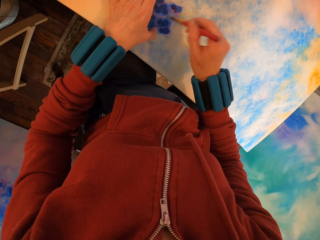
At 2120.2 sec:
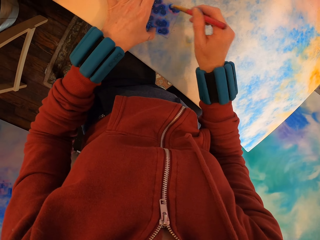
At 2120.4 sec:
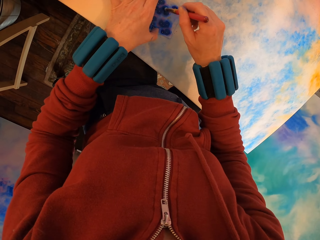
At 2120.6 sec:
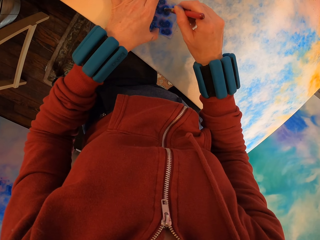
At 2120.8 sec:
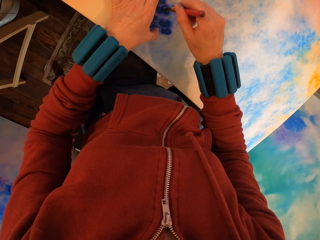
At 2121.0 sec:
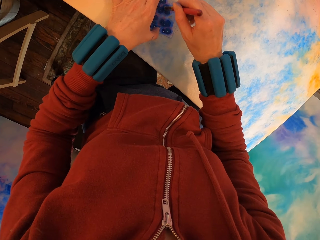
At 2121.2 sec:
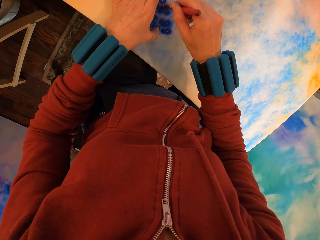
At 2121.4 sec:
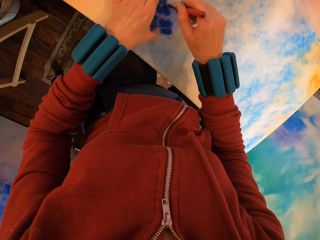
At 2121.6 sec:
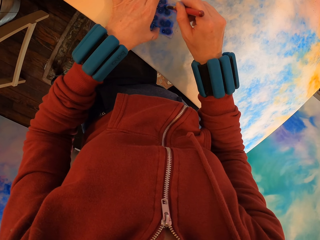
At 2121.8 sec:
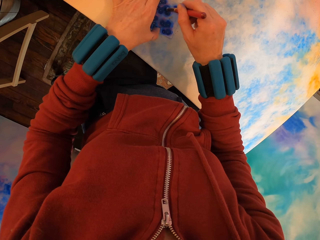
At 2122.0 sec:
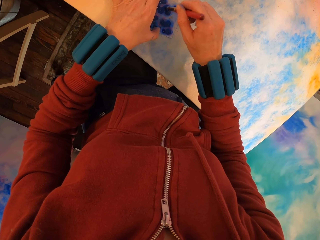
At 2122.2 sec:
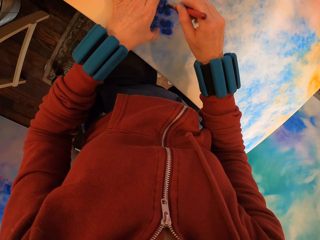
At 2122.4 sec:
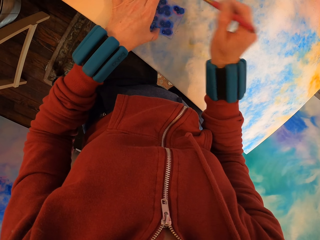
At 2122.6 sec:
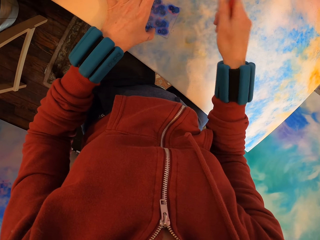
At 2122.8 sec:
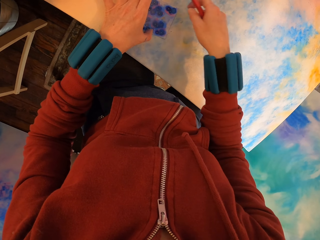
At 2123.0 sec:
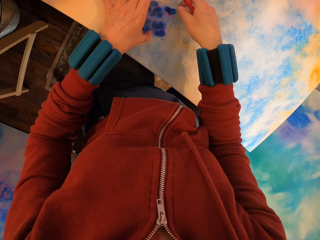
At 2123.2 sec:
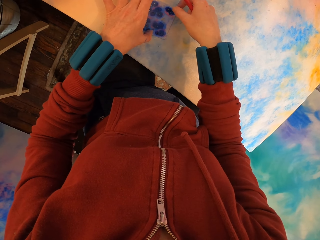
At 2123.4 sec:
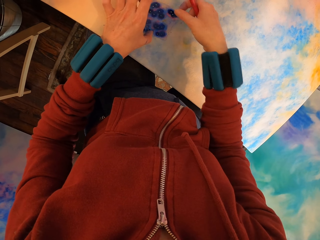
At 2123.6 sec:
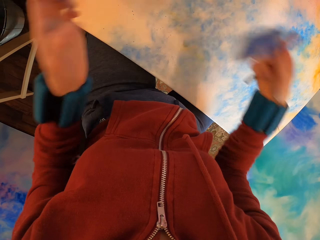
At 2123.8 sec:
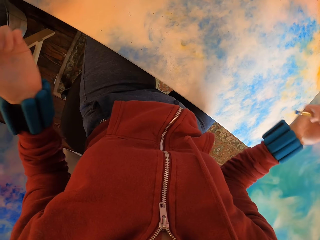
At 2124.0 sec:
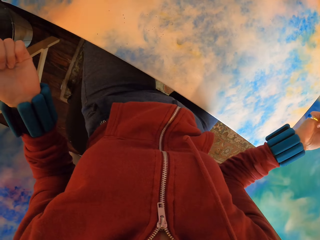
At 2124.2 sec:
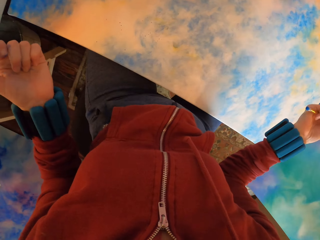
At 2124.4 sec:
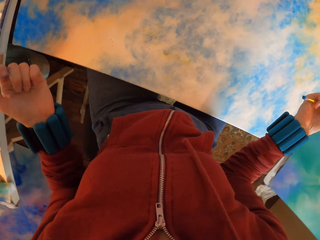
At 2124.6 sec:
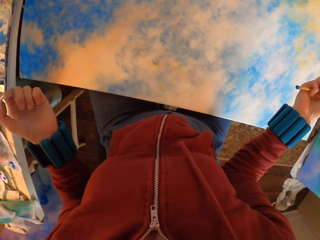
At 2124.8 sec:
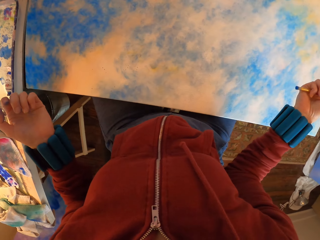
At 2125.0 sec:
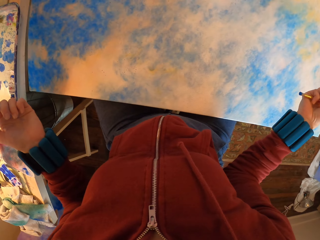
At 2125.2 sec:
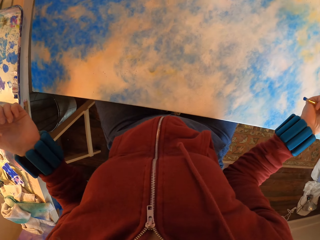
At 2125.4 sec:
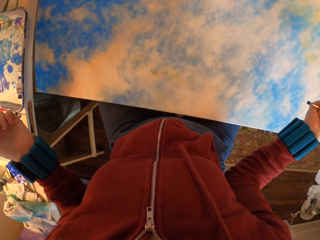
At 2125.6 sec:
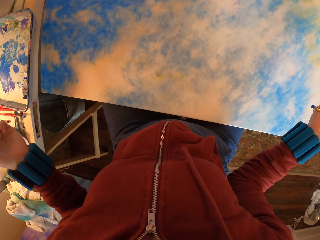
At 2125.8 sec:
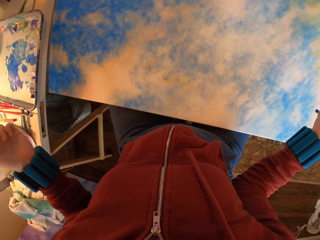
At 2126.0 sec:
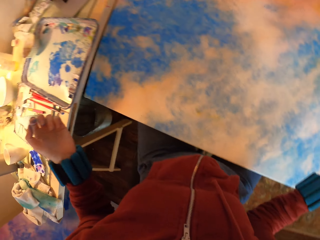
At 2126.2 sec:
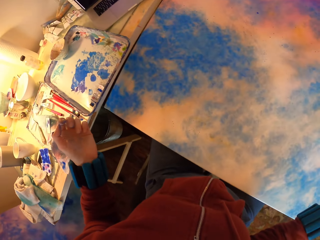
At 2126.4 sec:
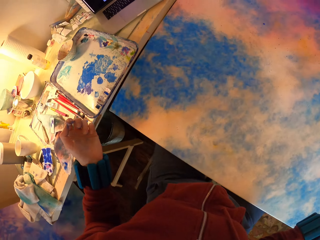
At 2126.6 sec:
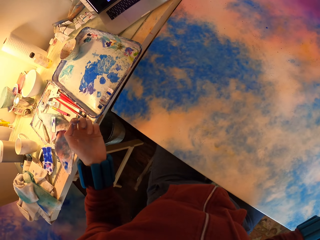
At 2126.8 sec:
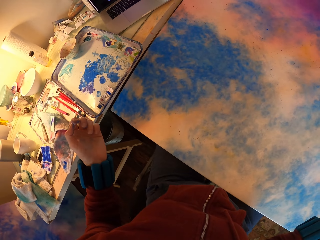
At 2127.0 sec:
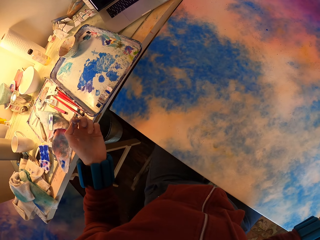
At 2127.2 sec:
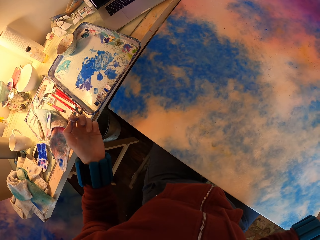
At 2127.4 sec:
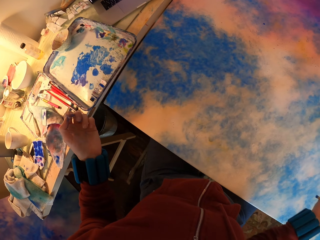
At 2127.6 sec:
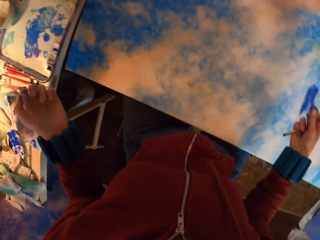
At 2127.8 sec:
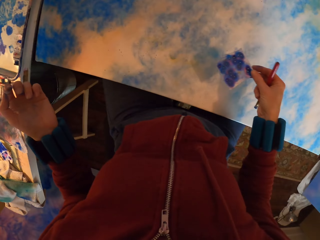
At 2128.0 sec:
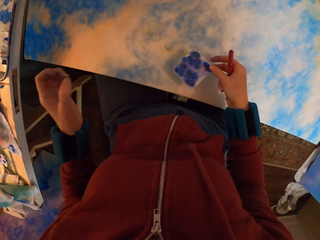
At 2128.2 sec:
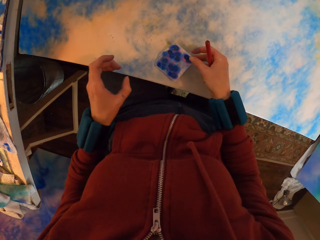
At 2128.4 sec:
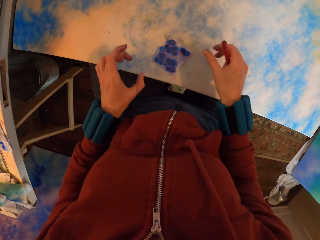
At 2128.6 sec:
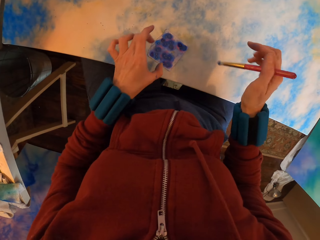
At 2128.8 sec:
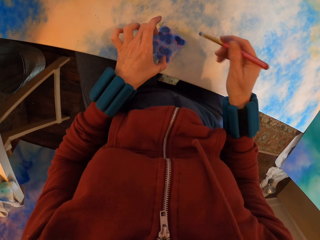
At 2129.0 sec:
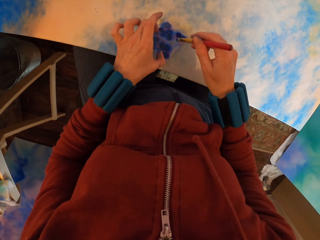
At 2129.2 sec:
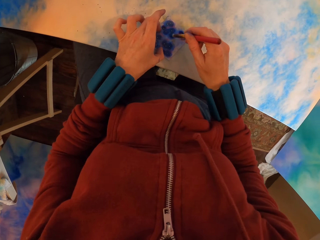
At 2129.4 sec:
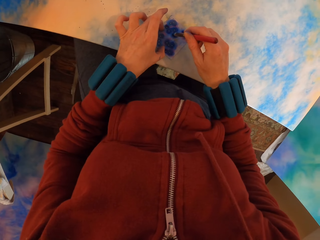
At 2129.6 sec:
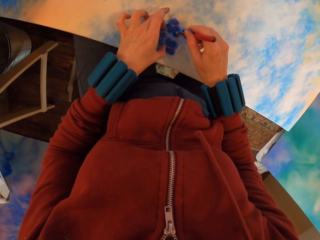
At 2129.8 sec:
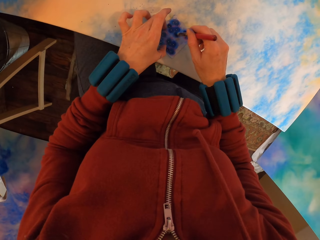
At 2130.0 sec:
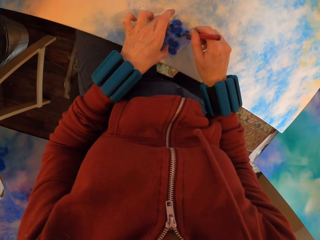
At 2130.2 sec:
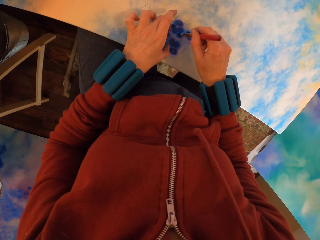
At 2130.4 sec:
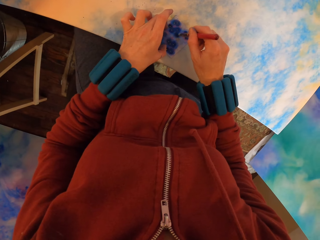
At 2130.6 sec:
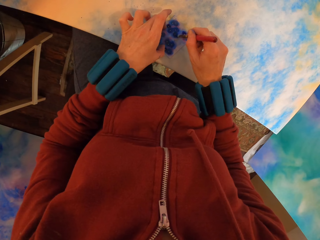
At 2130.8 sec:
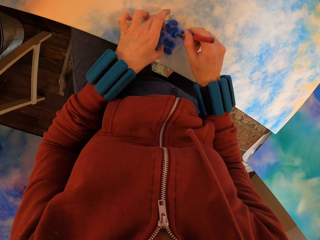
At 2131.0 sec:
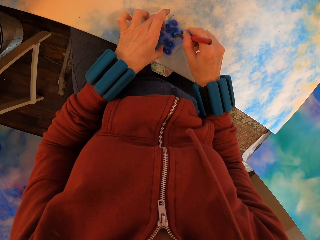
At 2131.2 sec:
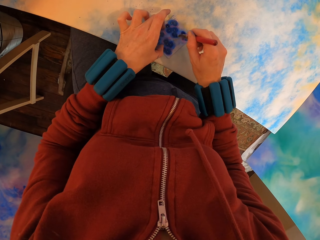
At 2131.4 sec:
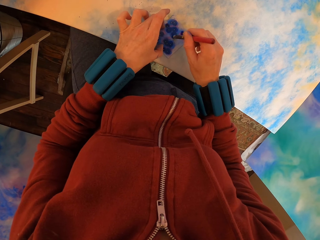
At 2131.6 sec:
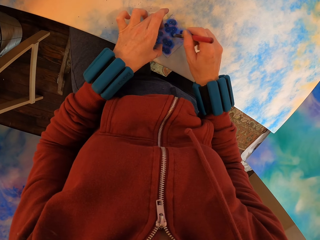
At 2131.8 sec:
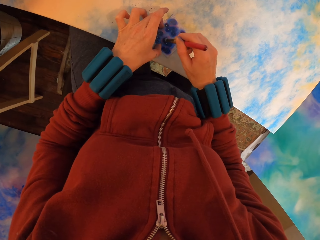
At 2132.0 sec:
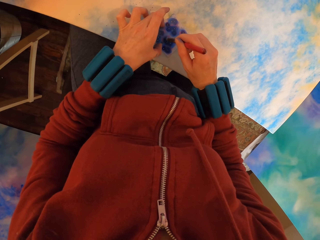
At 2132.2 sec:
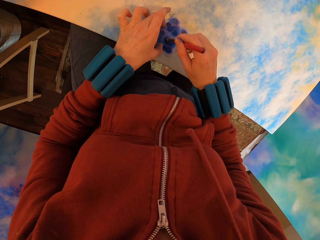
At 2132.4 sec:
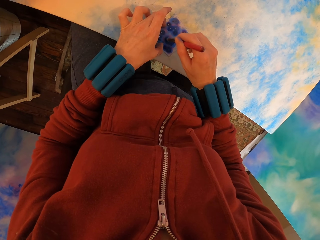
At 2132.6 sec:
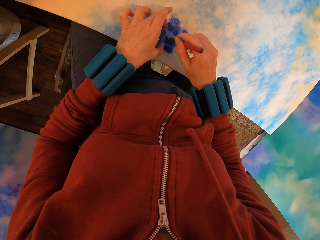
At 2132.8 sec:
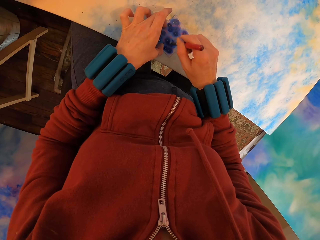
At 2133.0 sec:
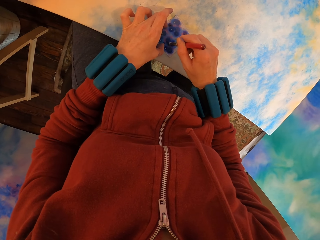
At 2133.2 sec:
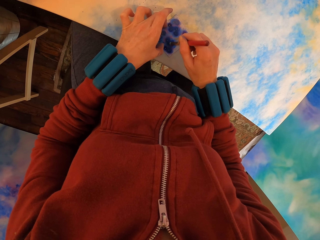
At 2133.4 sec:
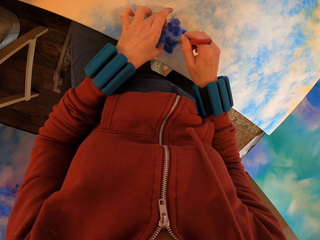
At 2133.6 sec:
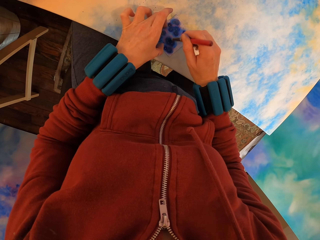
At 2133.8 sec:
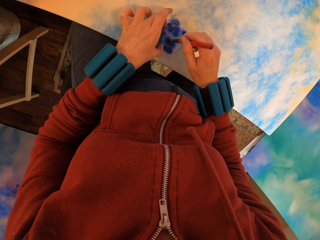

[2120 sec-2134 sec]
The camera wearer lifts the paper. They look at the painting. They place the paper on the canvas. They apply paint with a brush on the painting.

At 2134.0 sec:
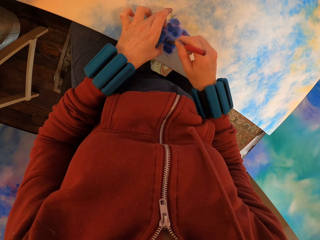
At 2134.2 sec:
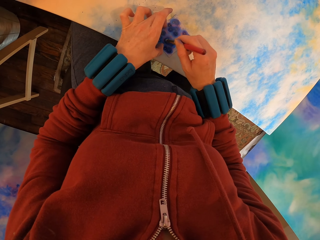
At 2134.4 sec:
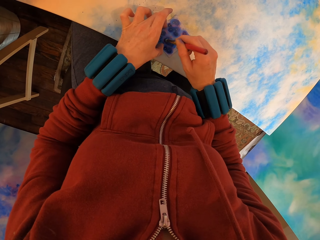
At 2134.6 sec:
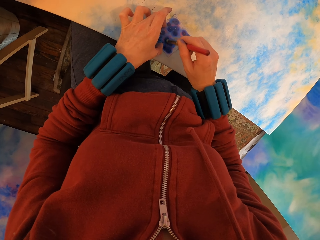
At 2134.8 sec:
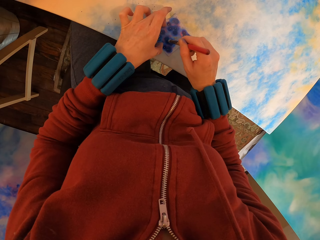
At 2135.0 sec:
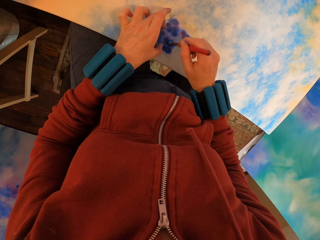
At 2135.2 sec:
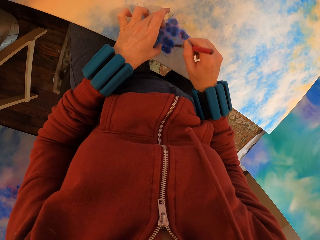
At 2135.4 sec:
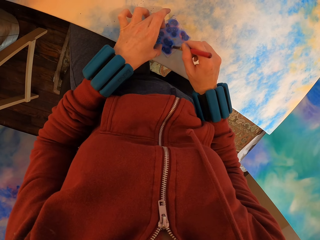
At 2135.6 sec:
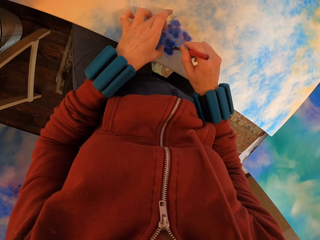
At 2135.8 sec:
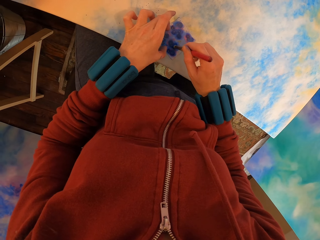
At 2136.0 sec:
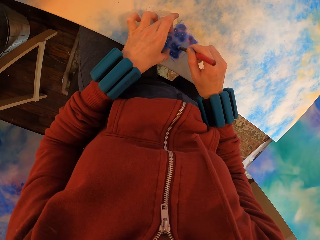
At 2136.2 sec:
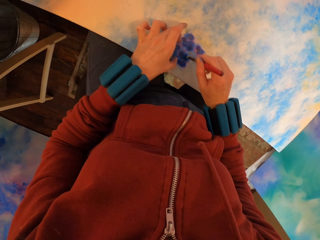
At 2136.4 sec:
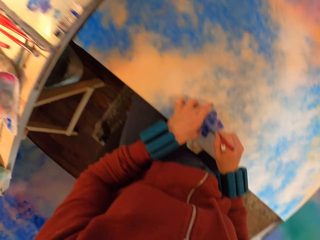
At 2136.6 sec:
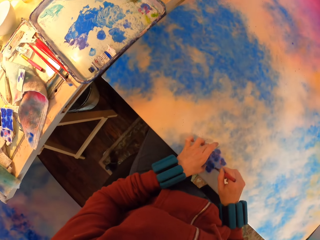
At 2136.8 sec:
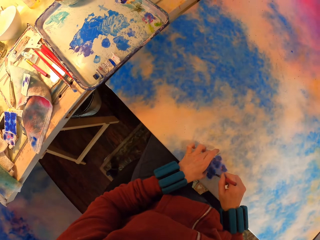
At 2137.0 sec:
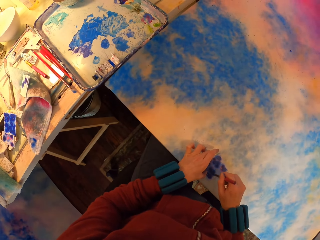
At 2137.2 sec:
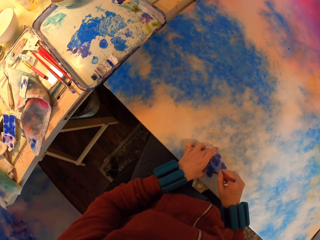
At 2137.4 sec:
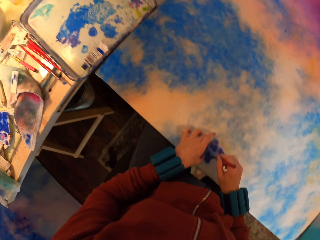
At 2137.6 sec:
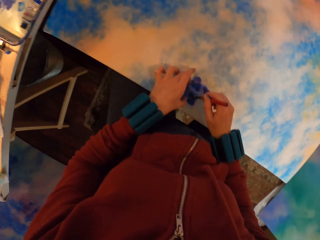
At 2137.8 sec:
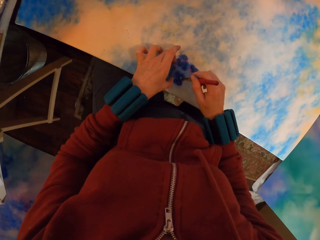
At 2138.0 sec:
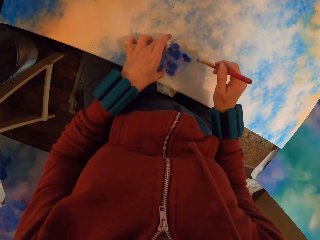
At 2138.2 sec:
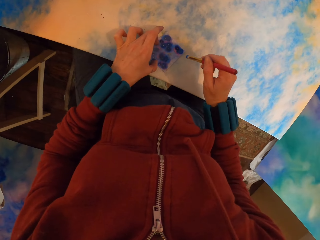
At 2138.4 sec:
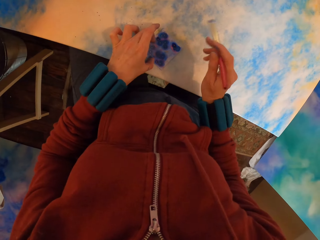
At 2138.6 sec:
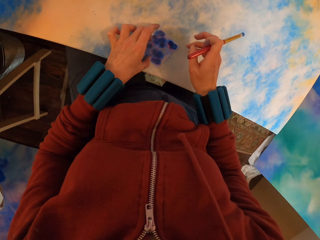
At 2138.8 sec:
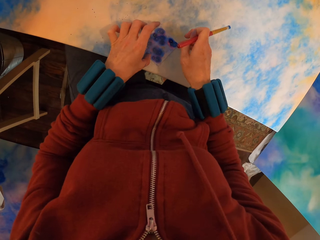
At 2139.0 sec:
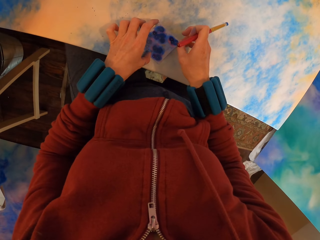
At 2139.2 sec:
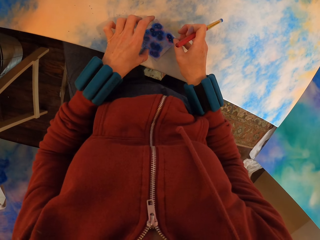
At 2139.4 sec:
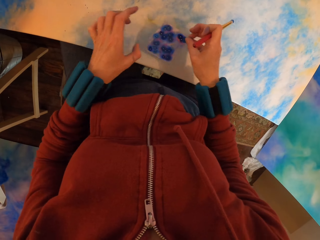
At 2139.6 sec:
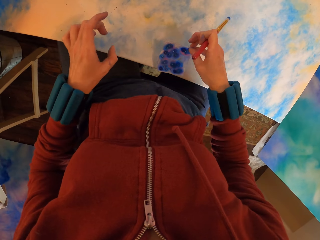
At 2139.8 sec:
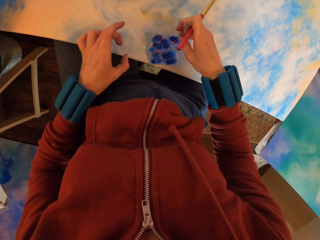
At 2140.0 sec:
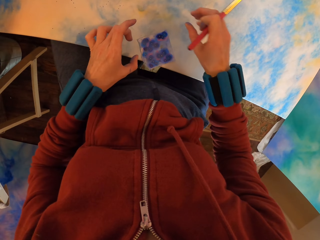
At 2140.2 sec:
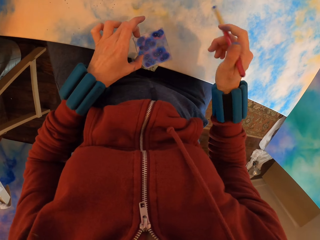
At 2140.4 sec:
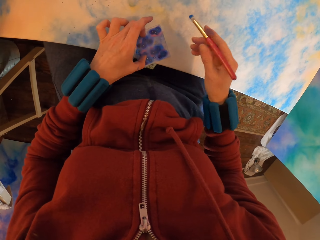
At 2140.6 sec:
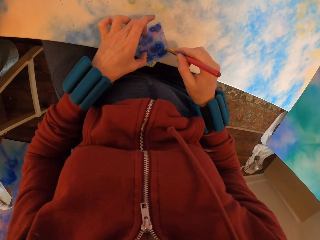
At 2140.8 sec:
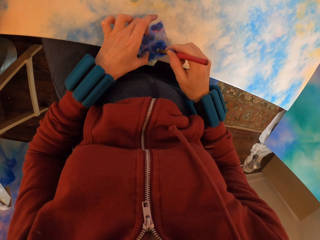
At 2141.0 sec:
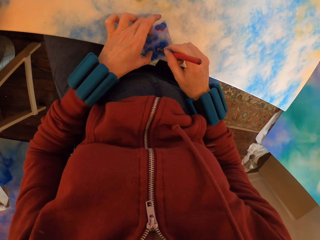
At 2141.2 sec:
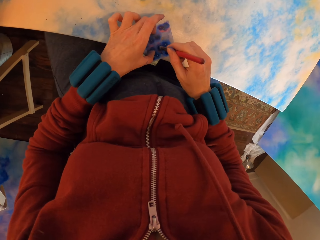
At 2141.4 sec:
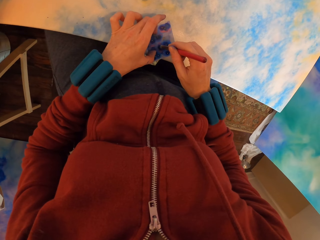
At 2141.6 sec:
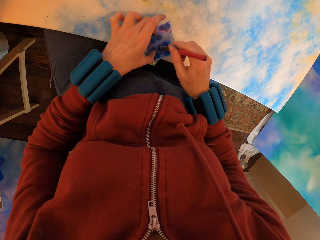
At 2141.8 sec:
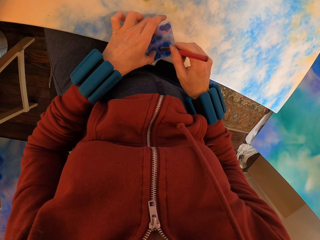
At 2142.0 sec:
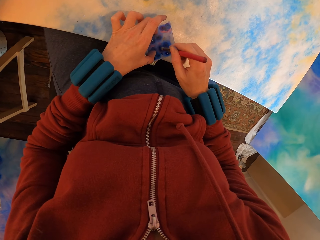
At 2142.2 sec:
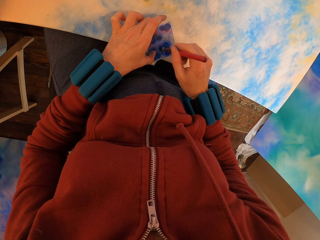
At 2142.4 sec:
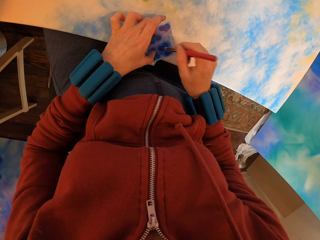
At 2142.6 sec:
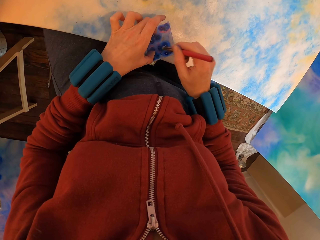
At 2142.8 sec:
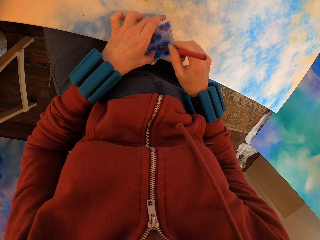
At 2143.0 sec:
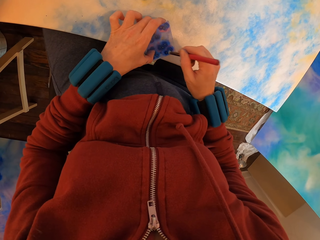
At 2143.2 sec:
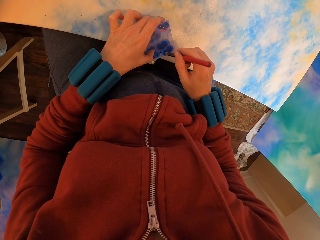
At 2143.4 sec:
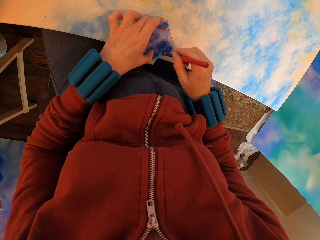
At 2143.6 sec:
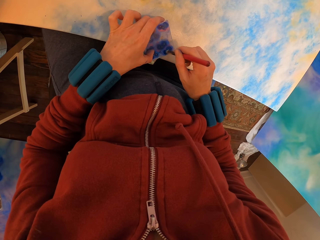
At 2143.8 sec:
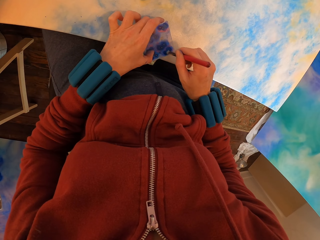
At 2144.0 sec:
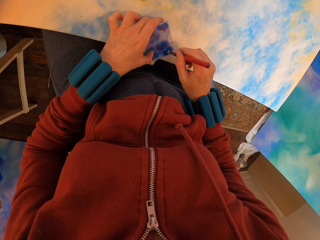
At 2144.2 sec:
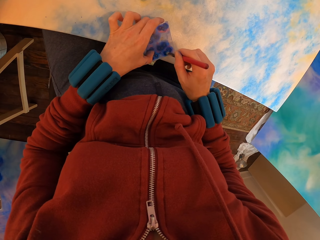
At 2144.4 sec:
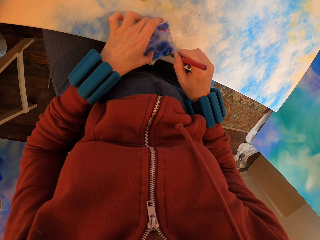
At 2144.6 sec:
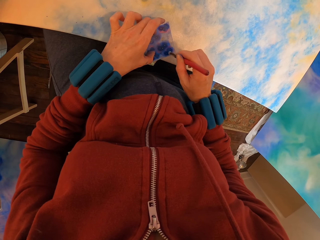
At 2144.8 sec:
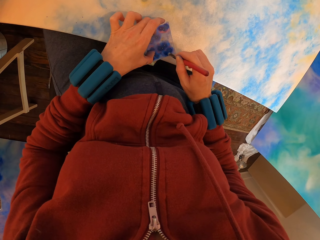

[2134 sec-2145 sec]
The camera wearer lifts the paper. They place the paper on the canvas. They paint the canvas.
